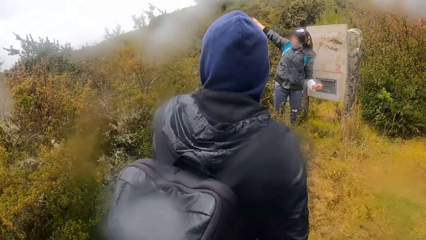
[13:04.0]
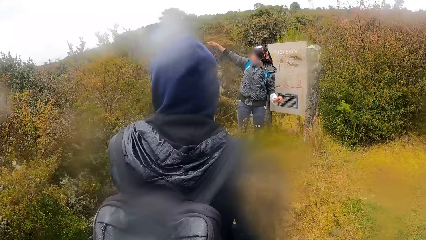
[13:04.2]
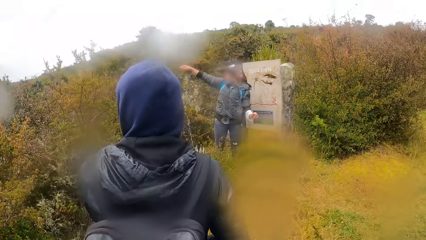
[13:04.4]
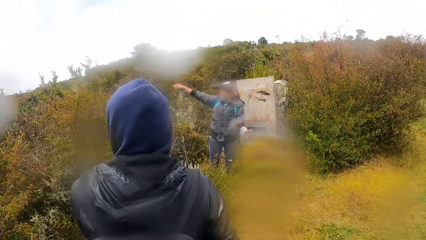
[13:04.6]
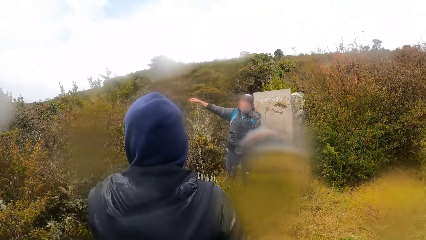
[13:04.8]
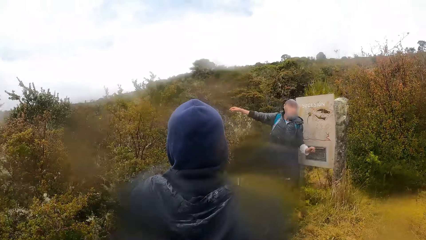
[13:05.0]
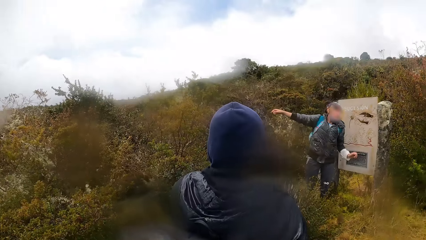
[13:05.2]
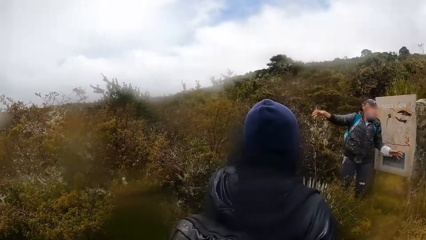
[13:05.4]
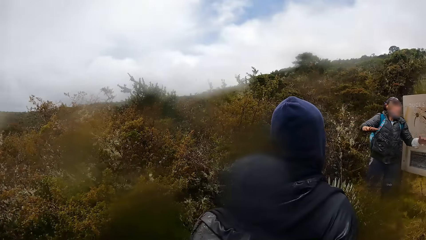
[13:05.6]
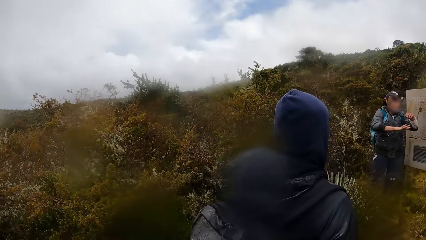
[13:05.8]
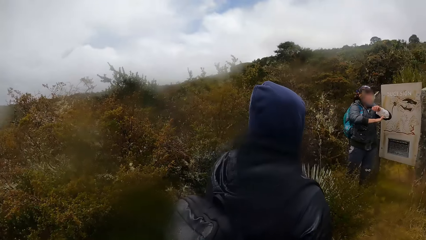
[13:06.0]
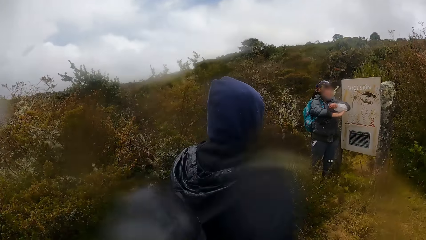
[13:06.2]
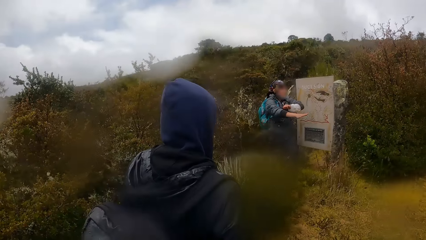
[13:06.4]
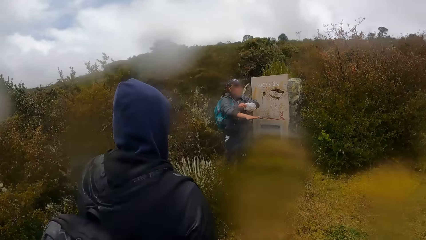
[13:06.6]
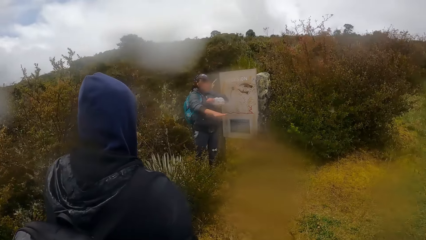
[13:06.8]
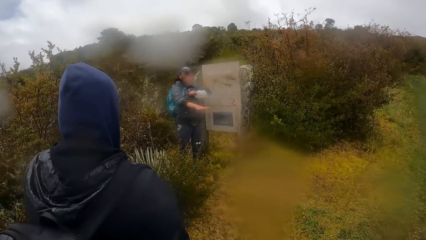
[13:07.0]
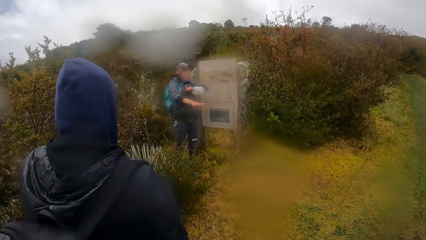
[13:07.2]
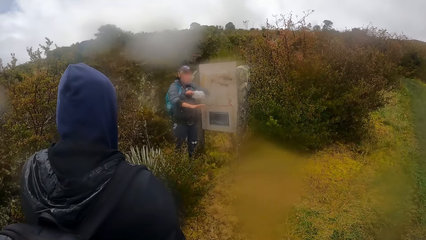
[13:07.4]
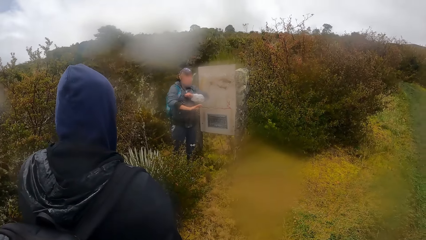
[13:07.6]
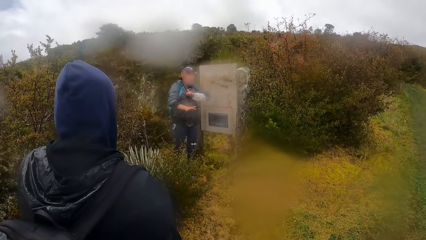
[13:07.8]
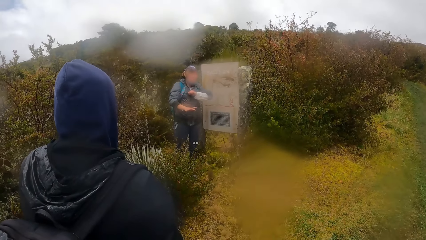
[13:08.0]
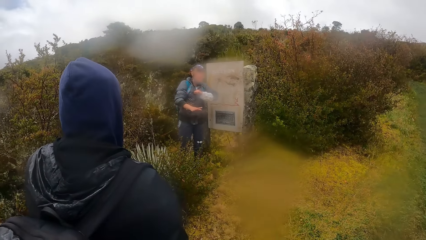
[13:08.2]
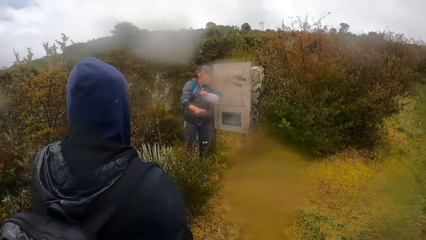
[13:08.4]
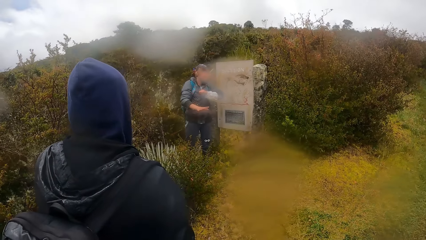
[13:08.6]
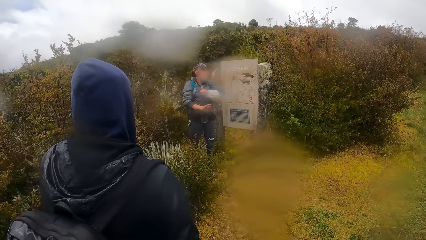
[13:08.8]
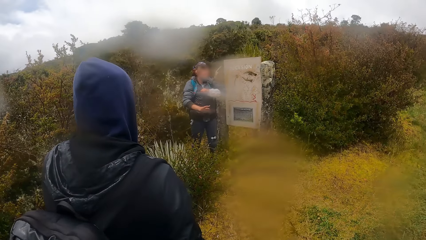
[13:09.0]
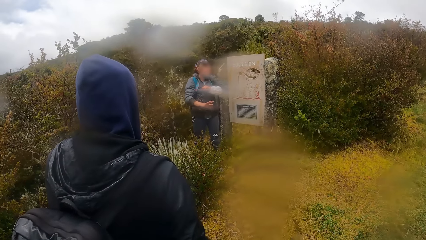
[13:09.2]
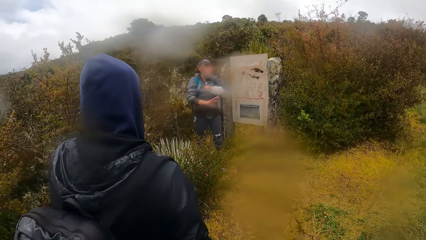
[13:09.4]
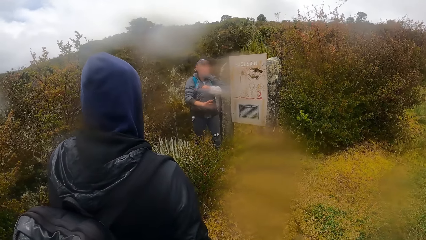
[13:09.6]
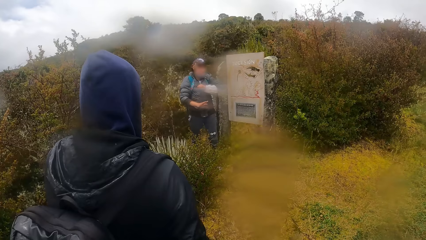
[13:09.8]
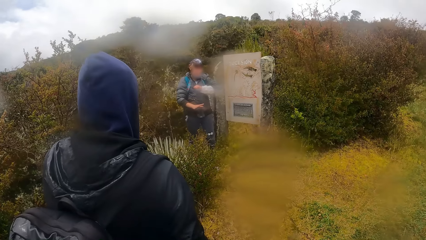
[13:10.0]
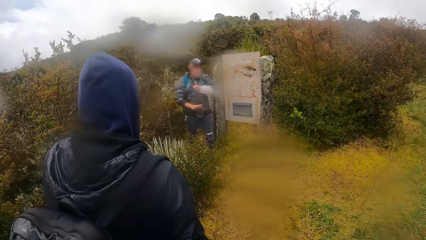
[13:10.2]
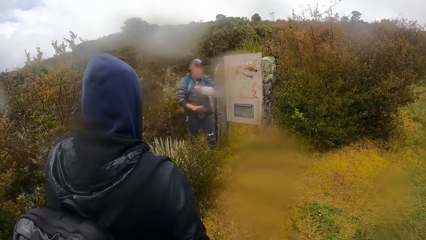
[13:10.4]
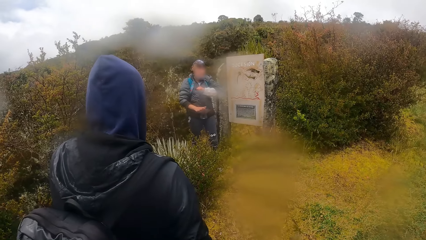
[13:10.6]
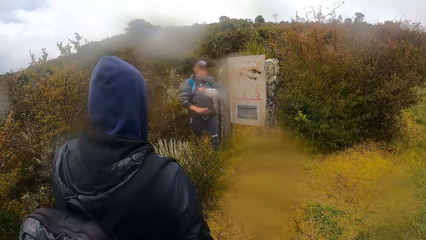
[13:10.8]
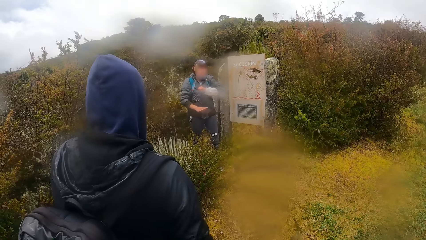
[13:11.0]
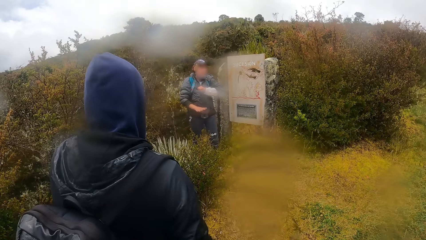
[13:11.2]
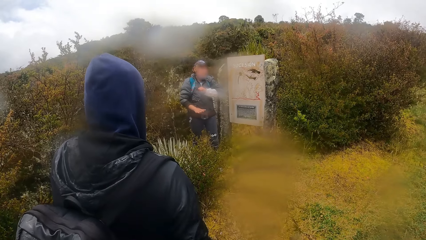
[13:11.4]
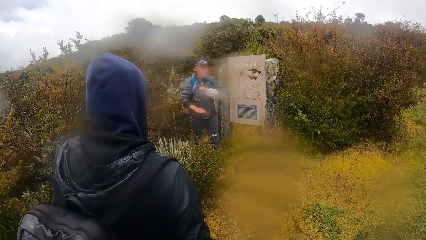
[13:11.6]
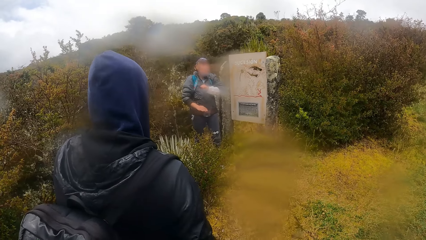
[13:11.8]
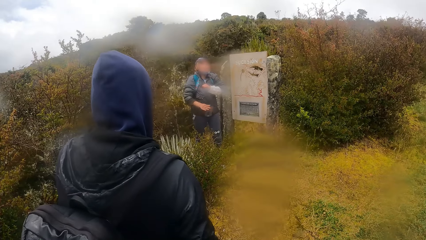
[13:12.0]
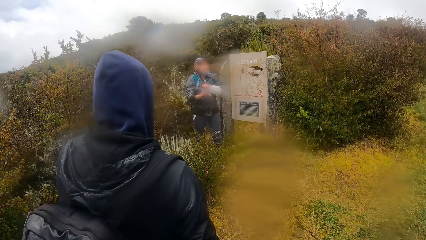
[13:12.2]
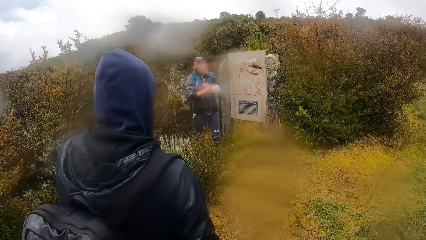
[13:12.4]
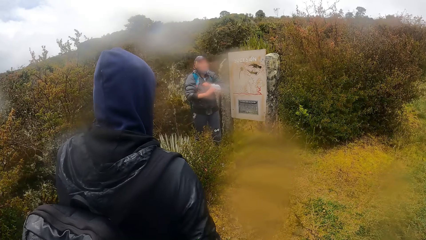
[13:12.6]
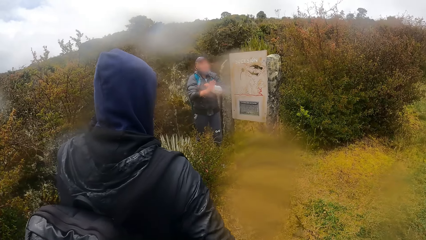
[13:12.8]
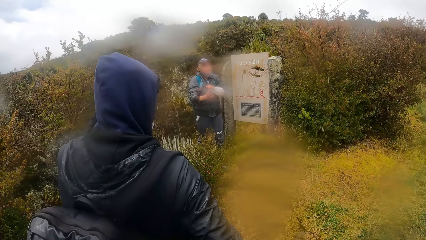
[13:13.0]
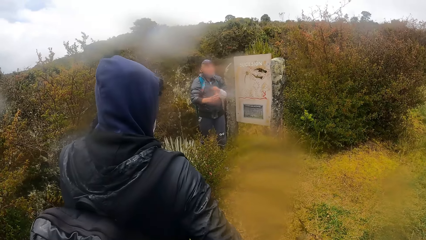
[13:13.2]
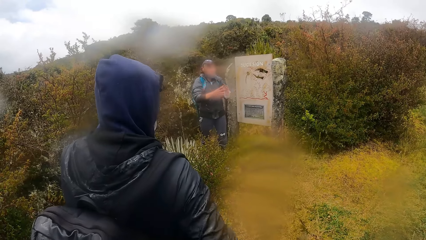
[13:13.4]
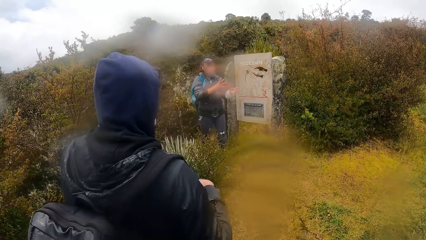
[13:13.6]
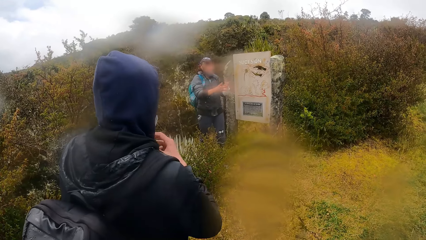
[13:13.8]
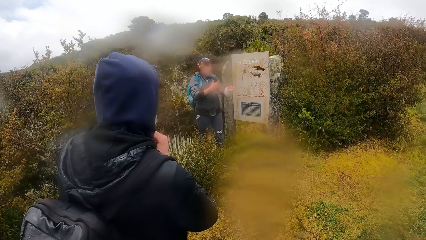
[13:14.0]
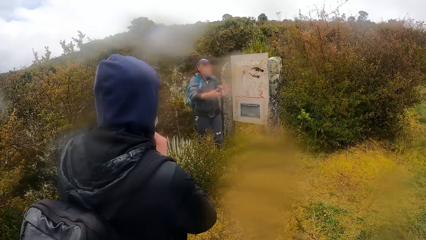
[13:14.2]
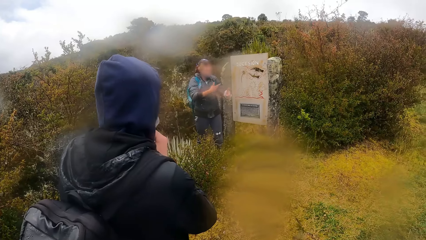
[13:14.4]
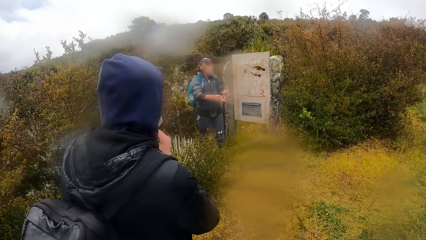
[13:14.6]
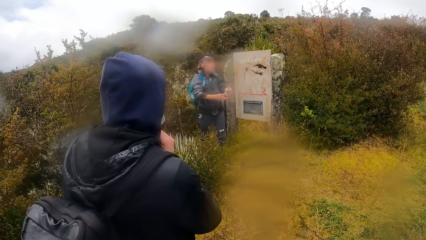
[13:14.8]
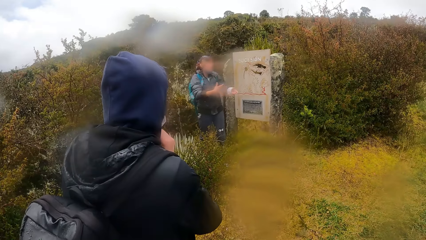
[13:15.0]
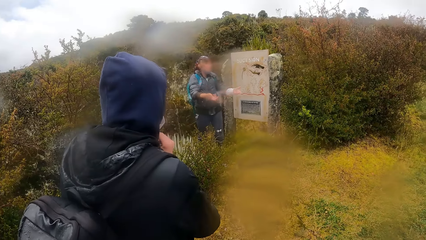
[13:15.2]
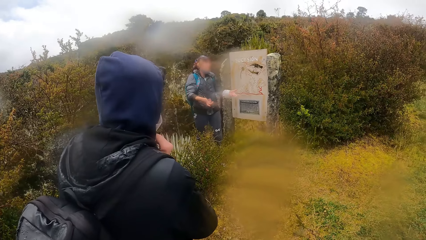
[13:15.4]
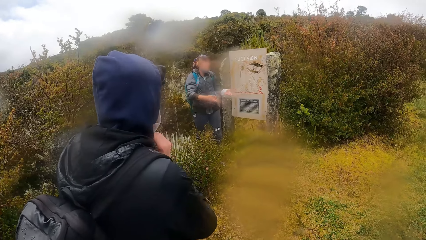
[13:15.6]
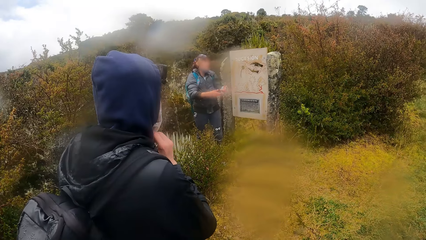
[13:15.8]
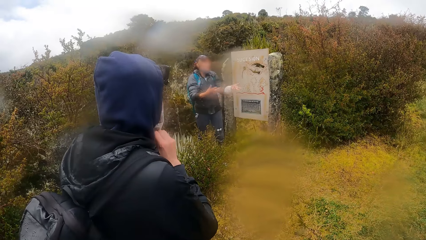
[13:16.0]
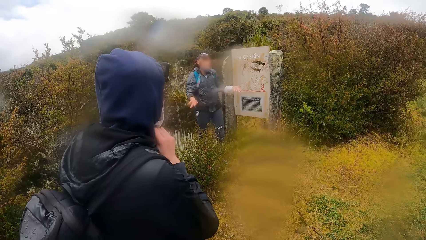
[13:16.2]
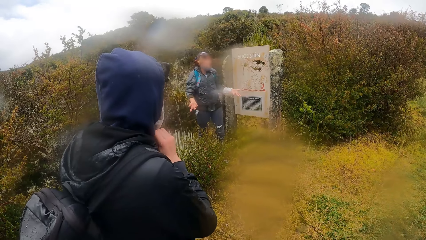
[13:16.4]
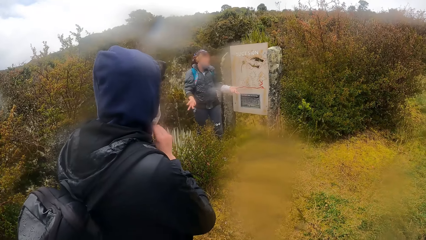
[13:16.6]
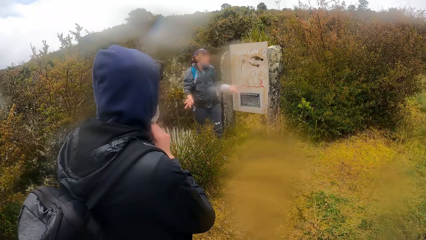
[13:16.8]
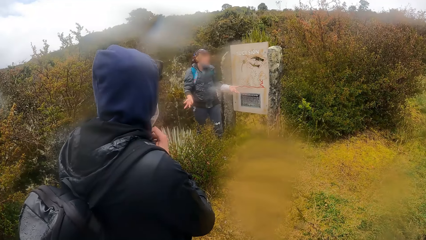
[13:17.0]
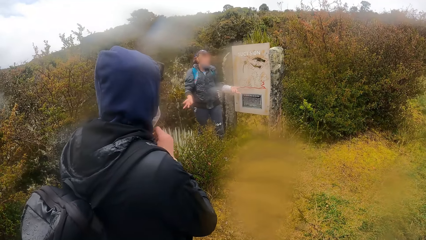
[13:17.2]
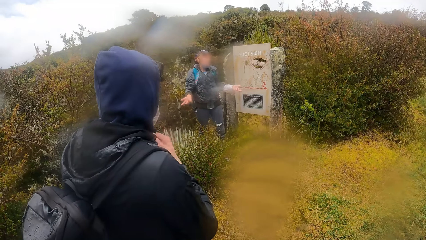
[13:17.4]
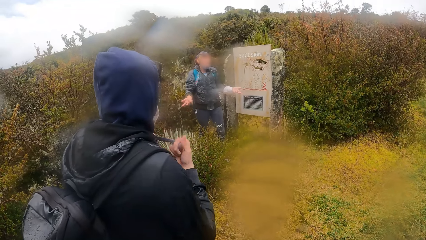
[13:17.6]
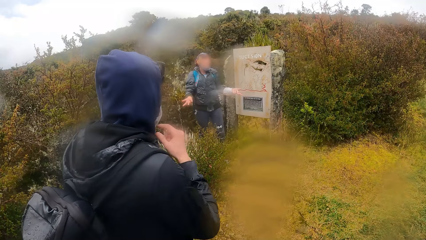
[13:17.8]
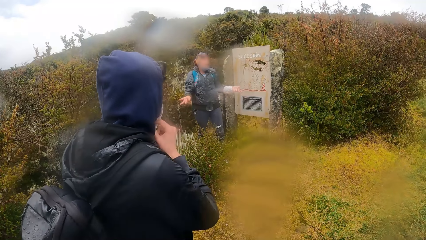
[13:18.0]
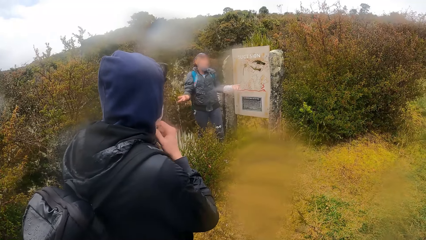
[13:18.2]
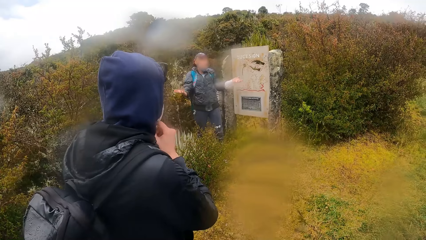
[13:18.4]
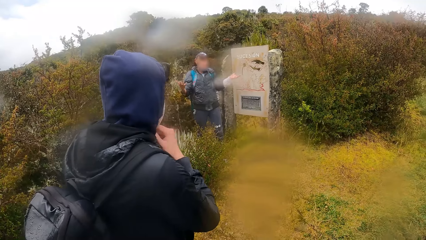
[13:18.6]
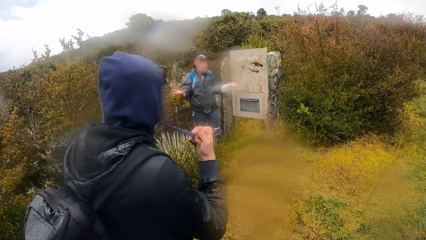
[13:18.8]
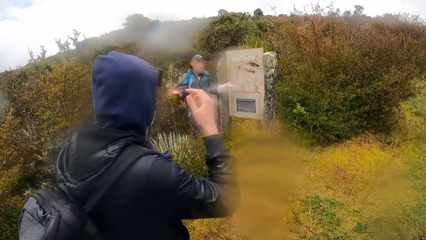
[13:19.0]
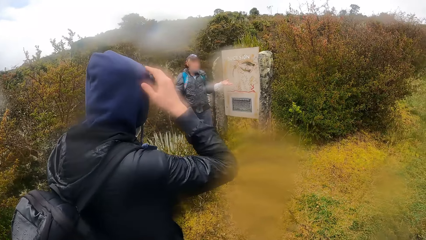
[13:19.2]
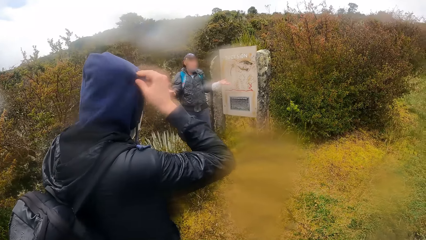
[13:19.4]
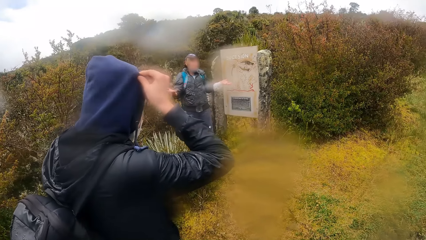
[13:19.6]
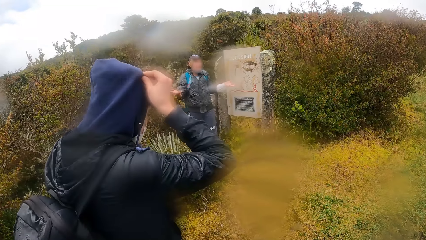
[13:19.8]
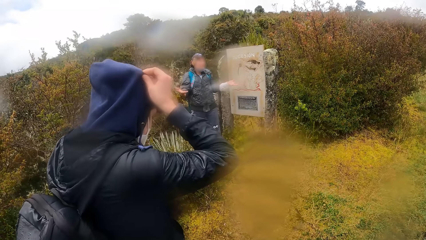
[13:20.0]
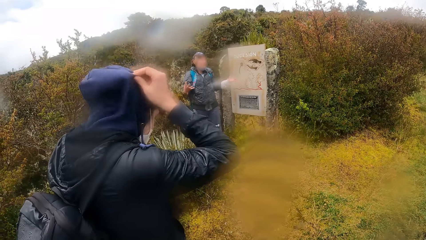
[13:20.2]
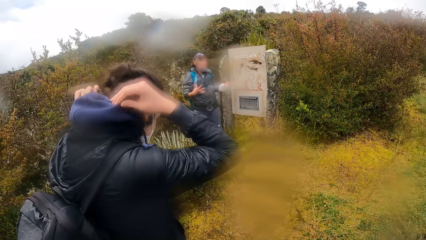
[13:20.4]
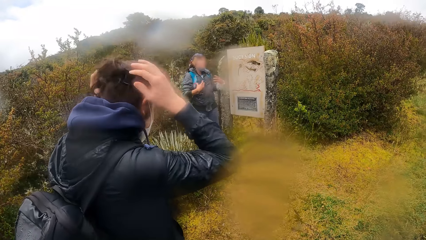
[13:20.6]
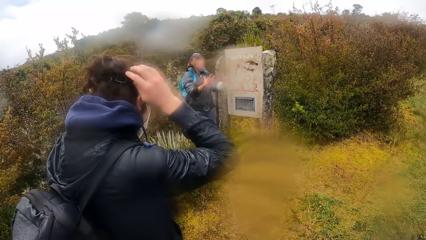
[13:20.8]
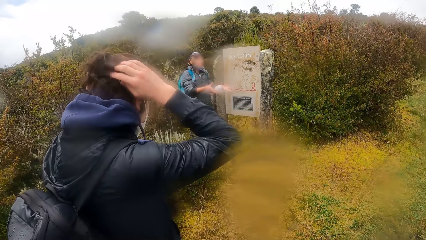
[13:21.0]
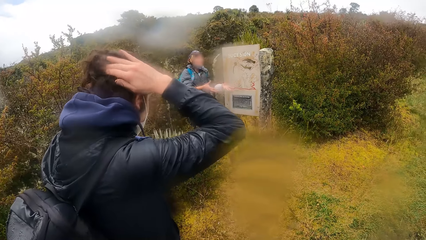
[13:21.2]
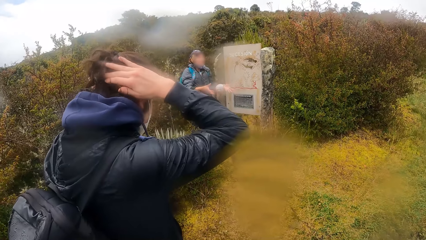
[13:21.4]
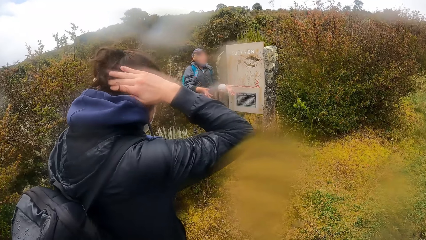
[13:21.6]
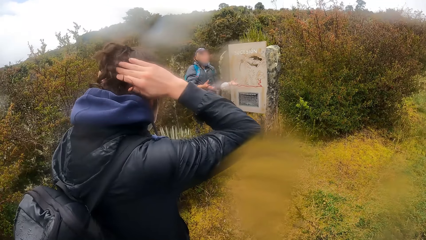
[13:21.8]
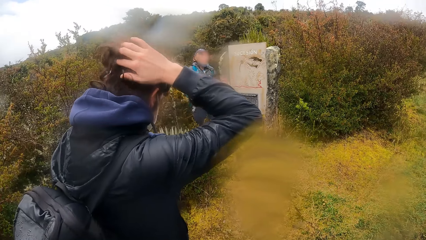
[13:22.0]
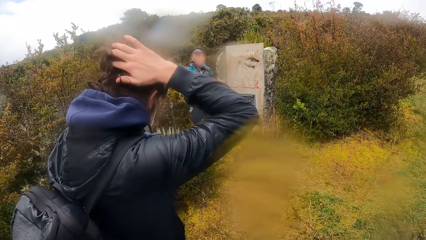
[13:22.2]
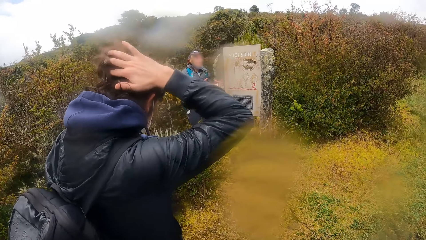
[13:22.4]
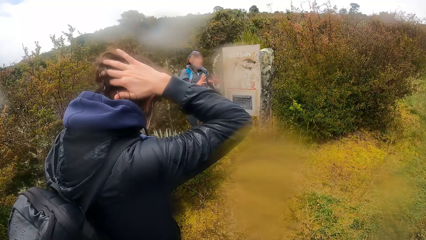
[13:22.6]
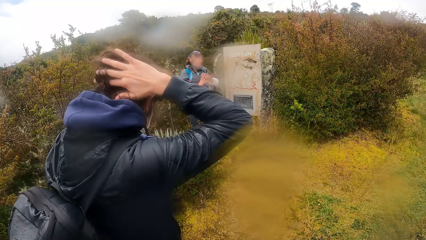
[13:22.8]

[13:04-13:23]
The man makes hand gestures with his hands. The camera wearer focuses on a man. The woman loosens the rope on her hoodie with her hands, removes her hoodie with her hands and rubs her hands through her hair.
